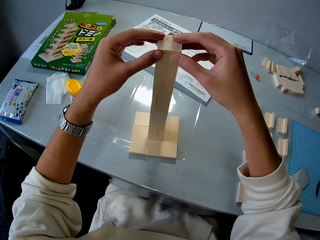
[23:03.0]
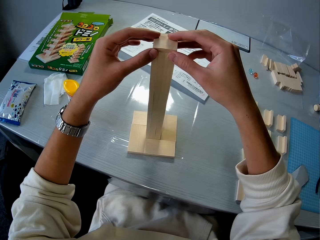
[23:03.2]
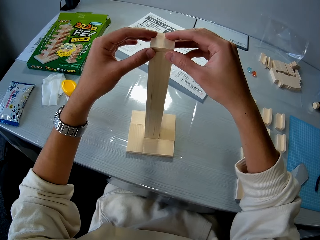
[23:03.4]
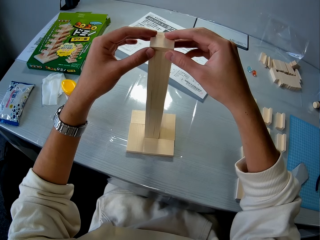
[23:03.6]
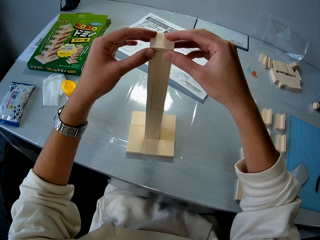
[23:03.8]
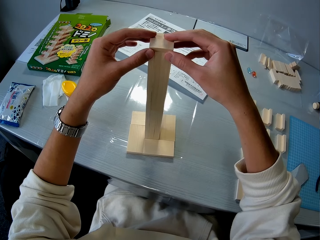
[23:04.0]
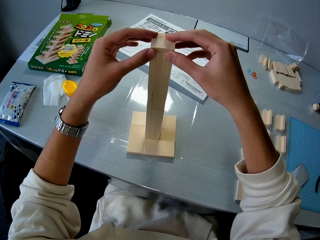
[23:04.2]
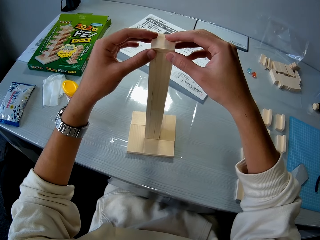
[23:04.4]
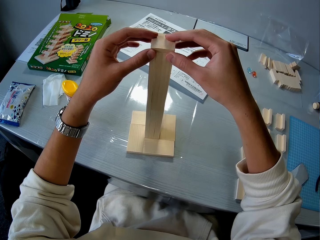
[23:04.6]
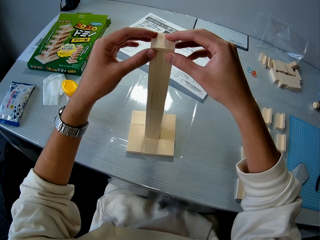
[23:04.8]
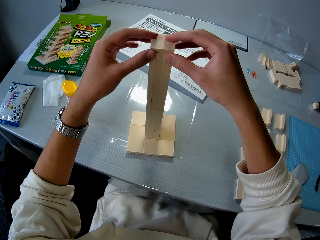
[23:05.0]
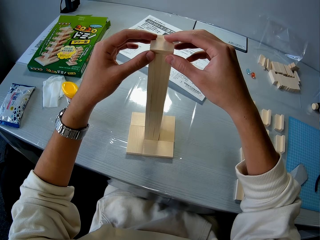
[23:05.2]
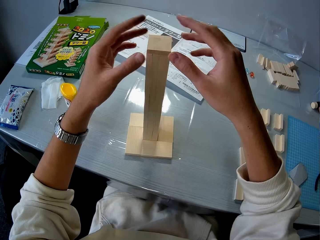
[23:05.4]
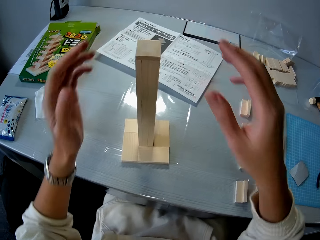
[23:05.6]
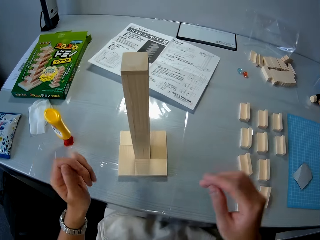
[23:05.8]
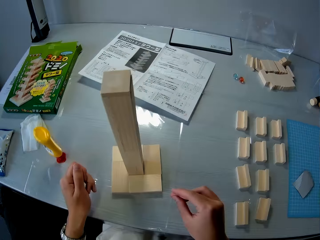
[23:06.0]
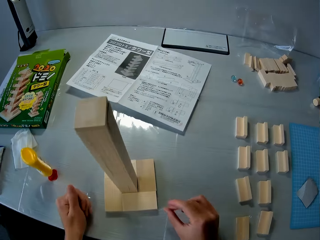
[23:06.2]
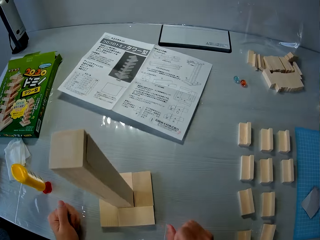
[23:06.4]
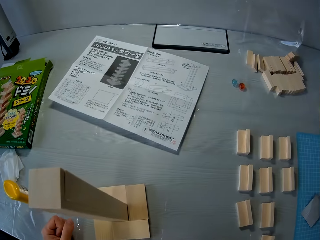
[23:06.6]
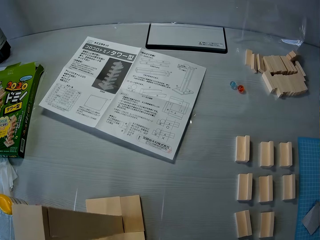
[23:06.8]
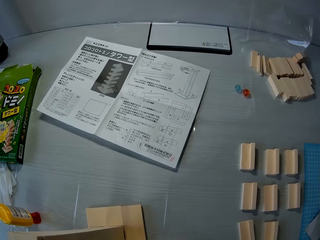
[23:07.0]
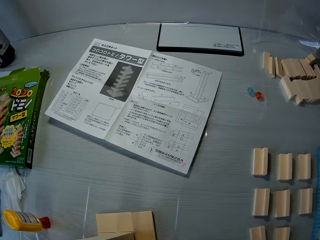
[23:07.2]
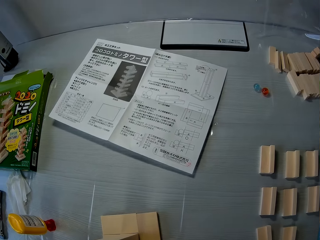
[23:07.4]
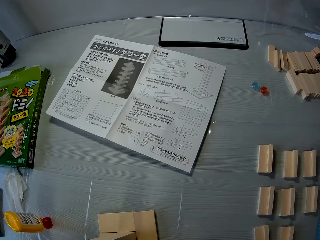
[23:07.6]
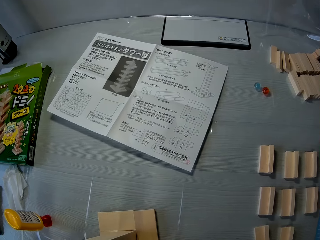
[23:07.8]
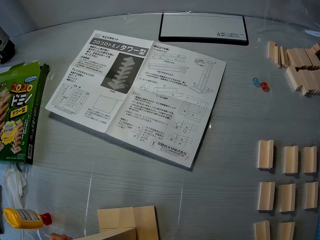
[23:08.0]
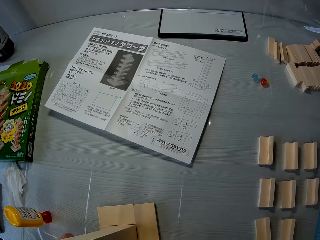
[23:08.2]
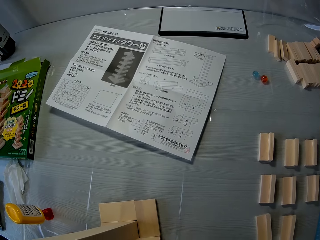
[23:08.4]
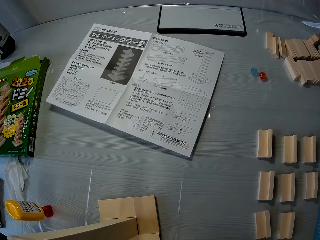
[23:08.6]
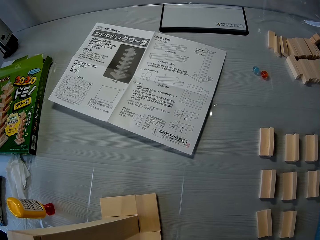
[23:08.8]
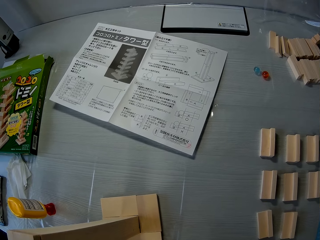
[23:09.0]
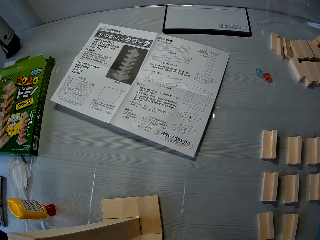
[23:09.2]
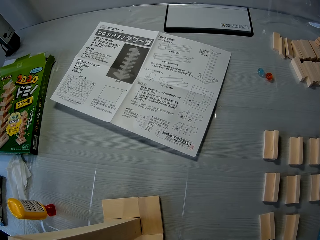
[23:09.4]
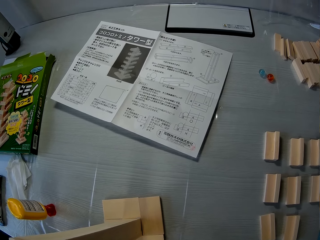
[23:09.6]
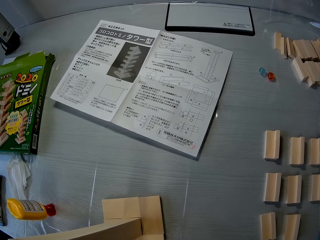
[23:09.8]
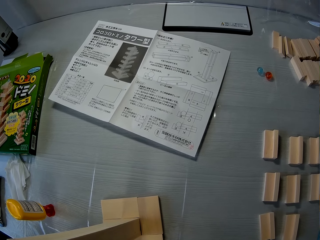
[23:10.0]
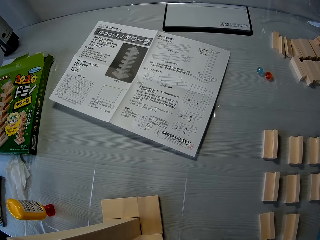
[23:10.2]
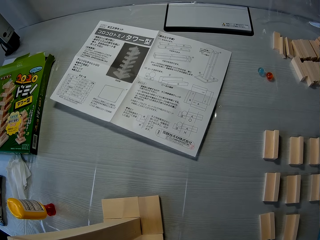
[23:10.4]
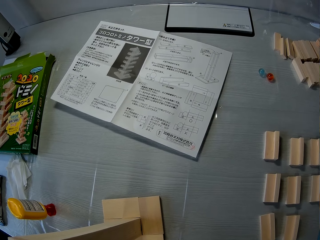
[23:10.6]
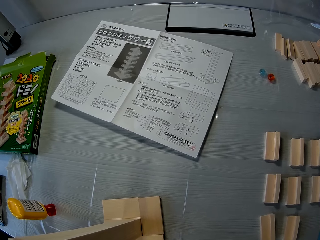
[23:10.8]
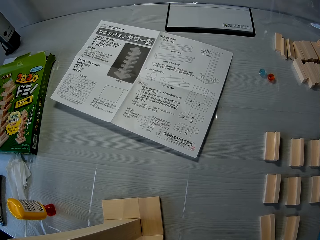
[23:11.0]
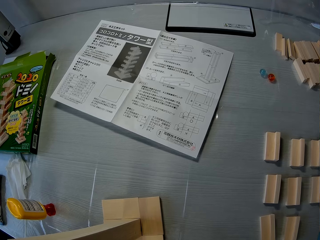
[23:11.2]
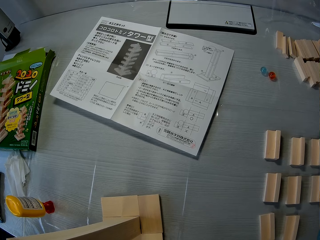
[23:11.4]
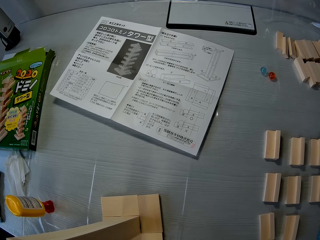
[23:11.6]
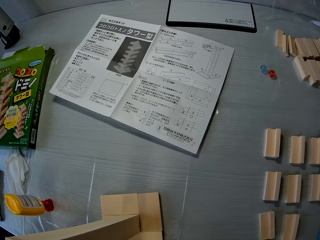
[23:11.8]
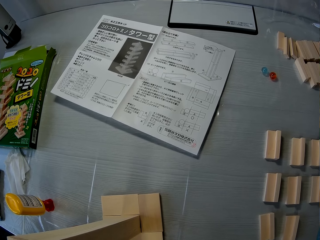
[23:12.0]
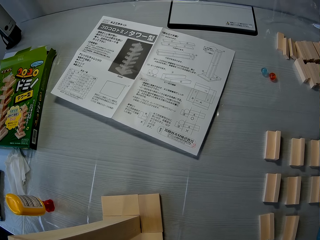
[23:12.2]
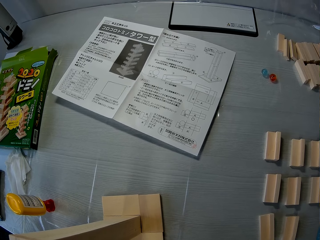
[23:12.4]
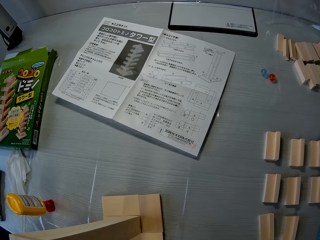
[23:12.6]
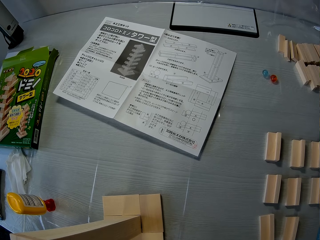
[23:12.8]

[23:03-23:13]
The camera wearer removes her hands from the wooden mechanical model on the table. She goes through a manual on the table.

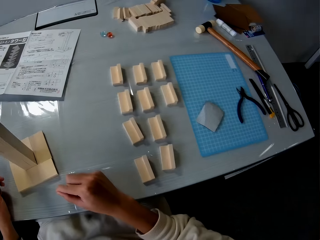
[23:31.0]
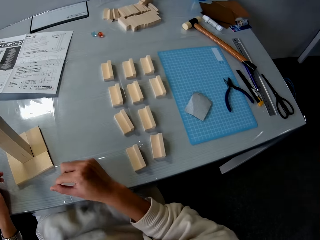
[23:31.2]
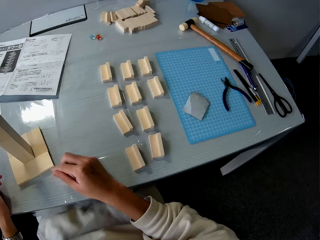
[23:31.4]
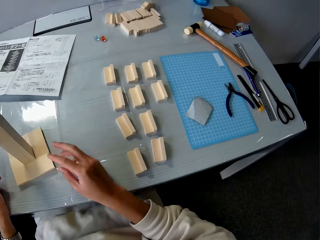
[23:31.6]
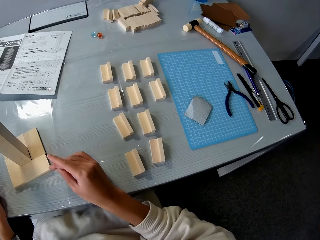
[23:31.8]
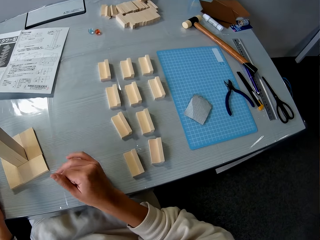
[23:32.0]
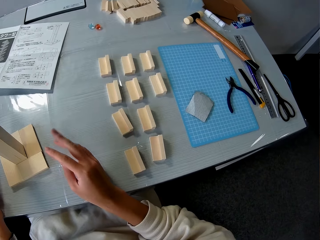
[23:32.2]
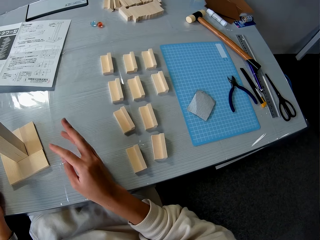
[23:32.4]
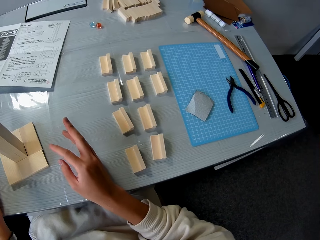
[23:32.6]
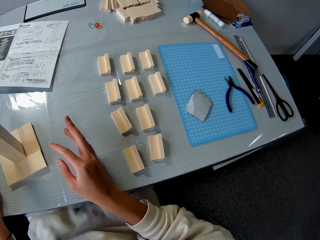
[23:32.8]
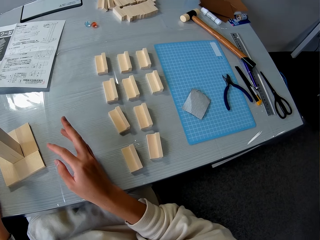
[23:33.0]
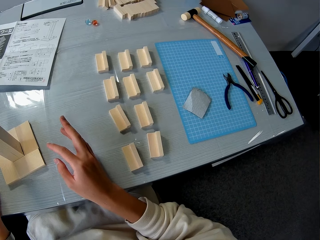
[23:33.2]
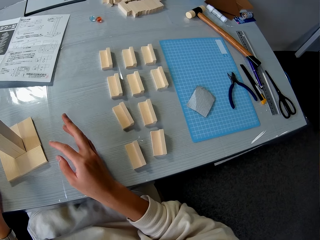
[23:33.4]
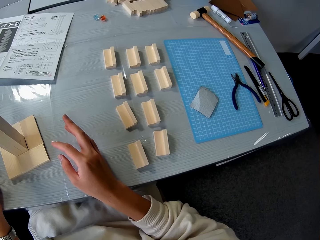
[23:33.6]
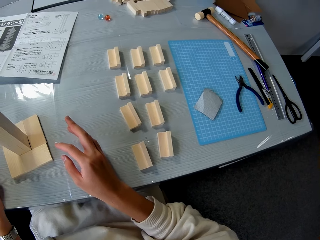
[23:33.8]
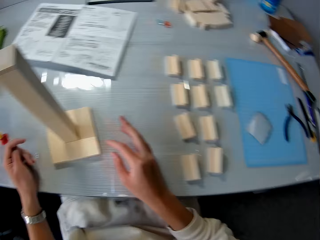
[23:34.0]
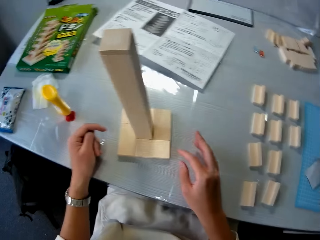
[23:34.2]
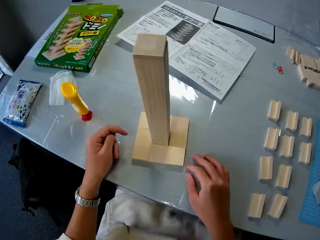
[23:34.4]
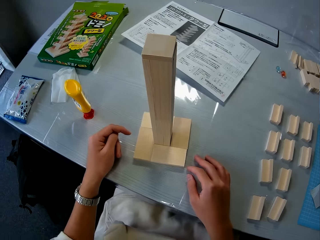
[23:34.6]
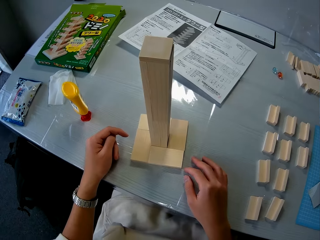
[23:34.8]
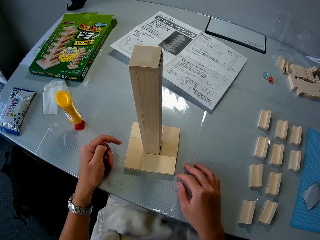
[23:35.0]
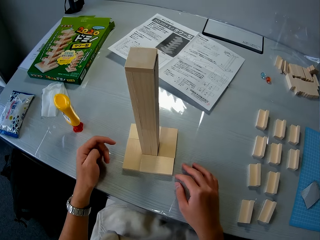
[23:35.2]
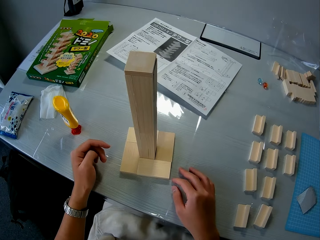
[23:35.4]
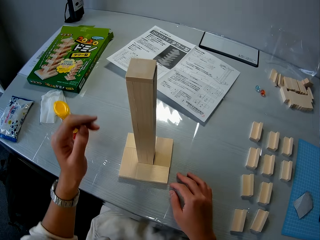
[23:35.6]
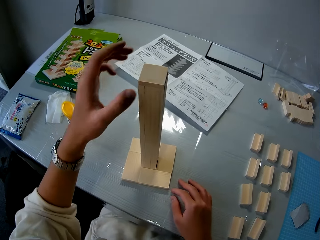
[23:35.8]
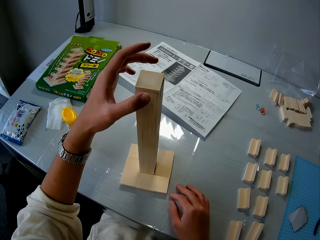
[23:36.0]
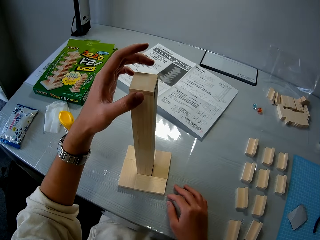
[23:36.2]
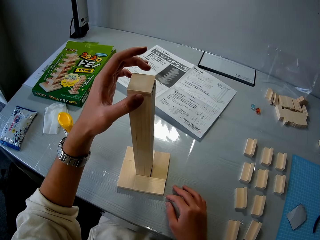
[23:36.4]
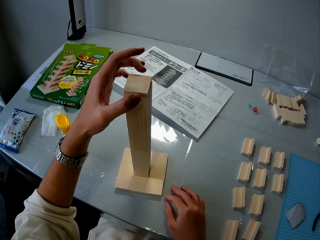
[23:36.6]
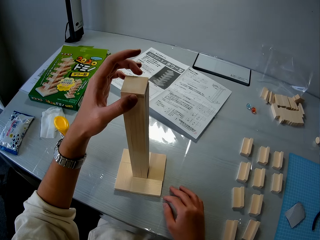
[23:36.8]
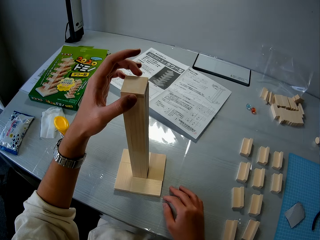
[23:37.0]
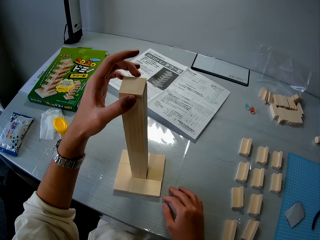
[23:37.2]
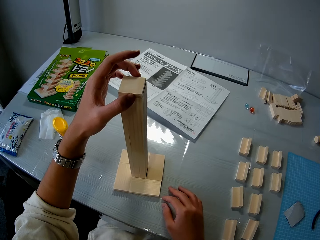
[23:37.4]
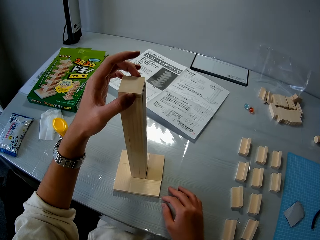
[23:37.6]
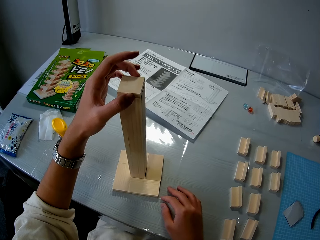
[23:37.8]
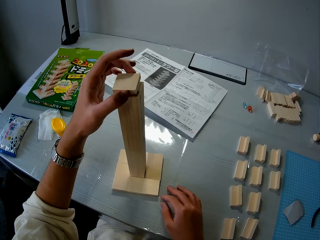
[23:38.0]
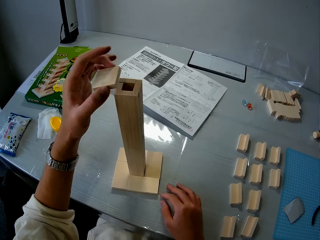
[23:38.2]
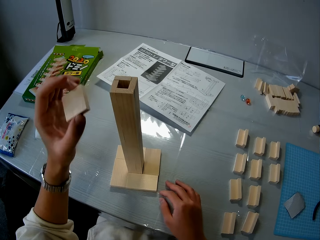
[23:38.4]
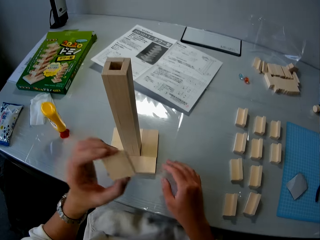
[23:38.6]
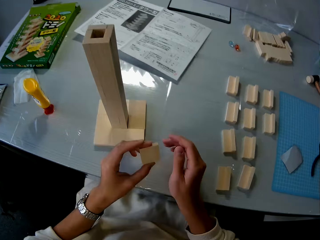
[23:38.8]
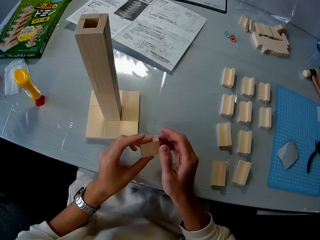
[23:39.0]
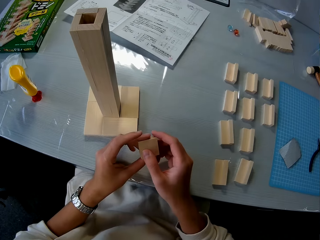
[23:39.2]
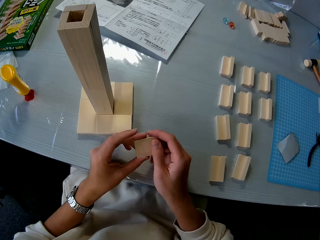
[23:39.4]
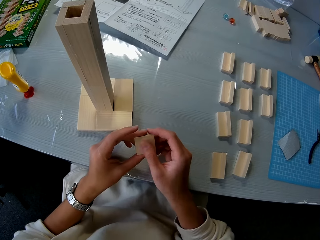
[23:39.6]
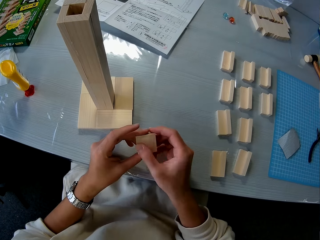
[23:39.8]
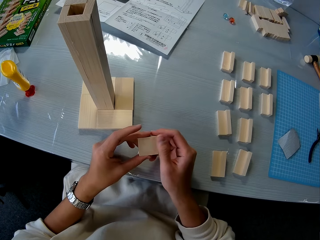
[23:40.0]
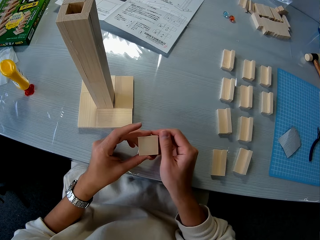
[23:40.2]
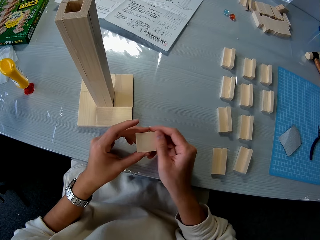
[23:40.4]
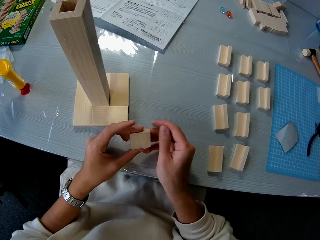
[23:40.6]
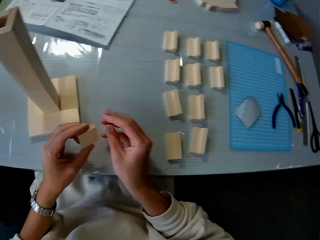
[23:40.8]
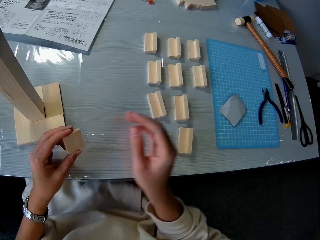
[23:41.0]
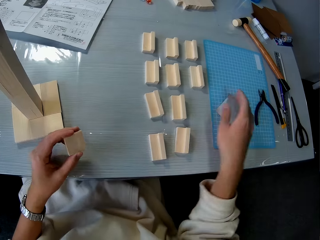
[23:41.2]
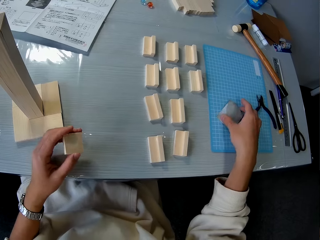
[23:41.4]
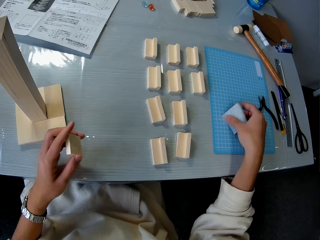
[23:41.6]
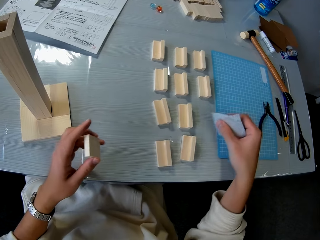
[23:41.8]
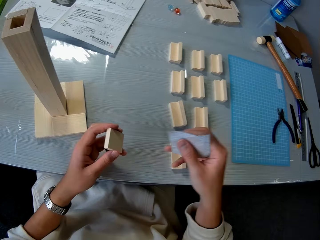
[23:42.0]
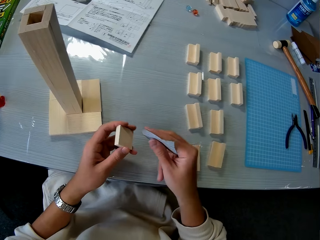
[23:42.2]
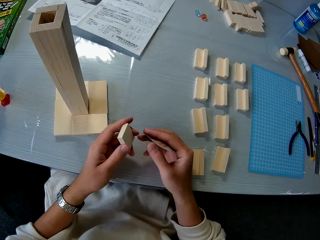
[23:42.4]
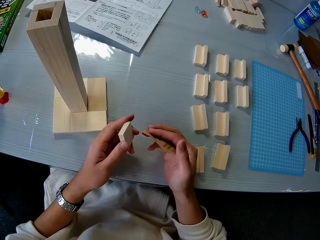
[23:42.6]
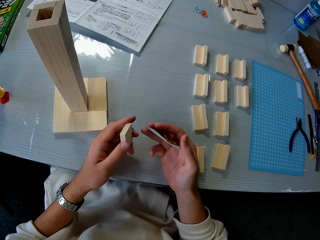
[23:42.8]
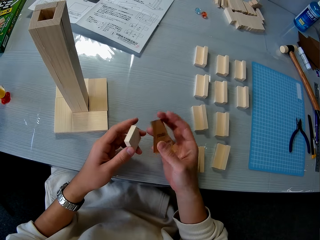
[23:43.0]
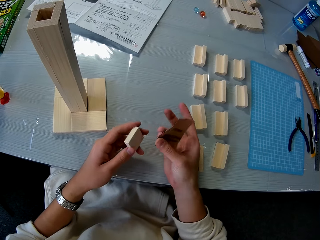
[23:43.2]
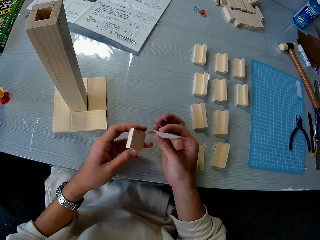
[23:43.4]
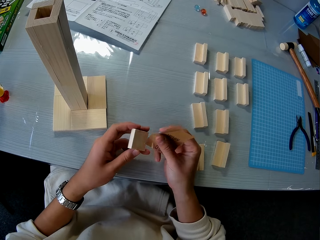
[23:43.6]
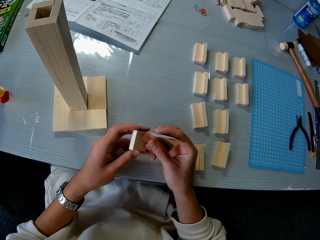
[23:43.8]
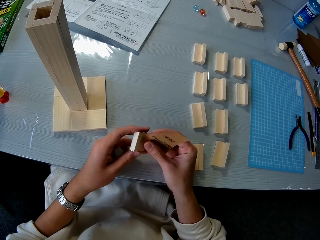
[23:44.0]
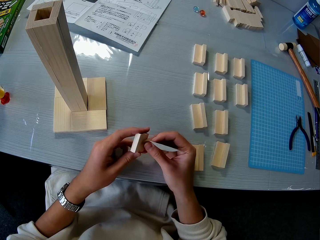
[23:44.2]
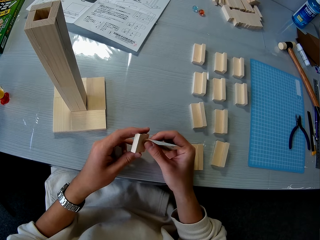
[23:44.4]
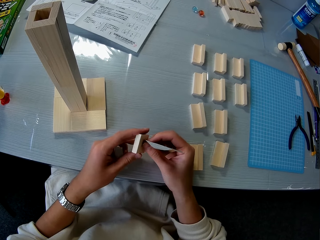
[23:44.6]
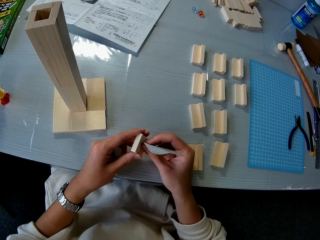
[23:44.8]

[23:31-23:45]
The camera wearer moves their fingers. They uncover the prototype. They remove the last wooden mechanical model piece from the wooden mechanical model with their left hand. They hold the wooden mechanical model piece with both hands. They wipe the wood with their finger. They pick up a sandpaper from the table with their right hand. They scrub the wood. They adjust the sandpaper.
